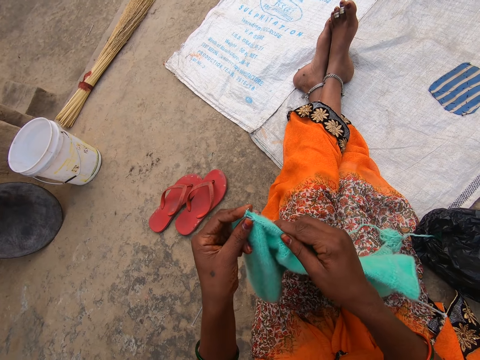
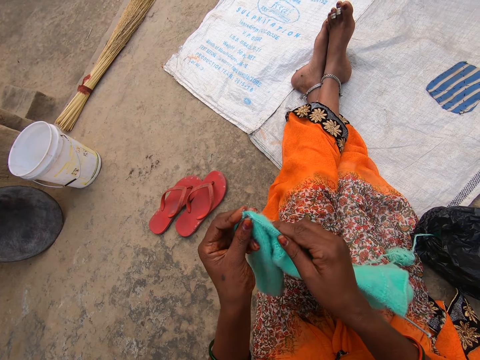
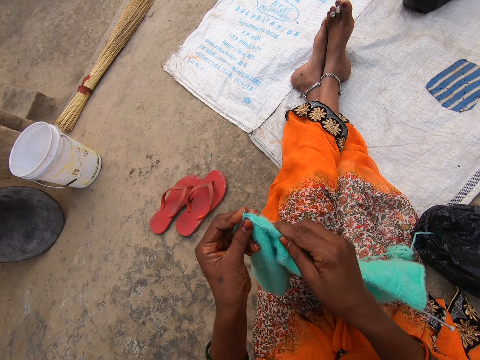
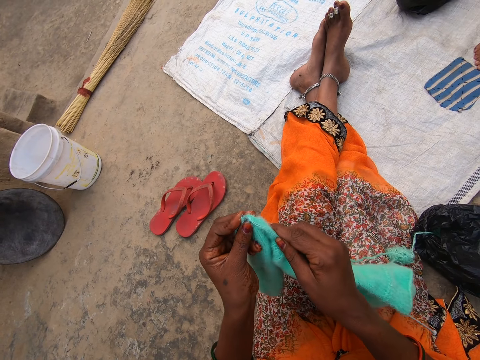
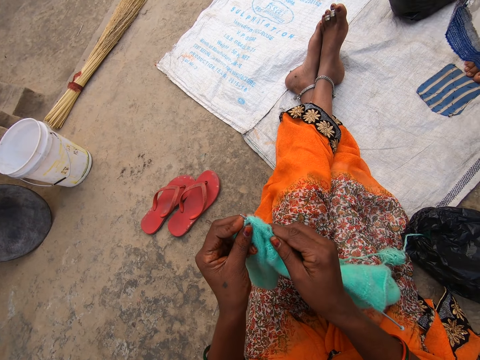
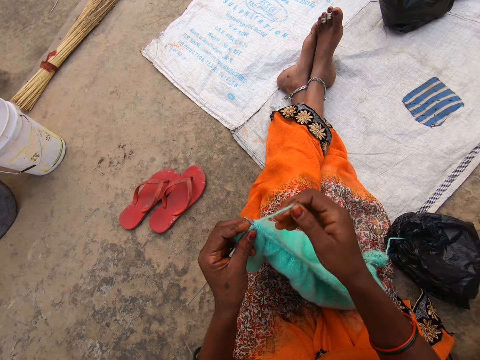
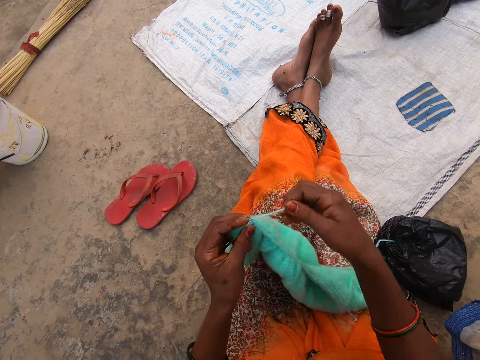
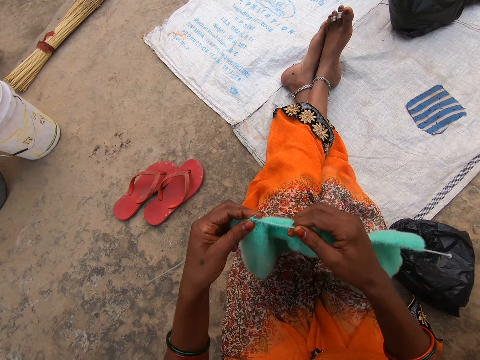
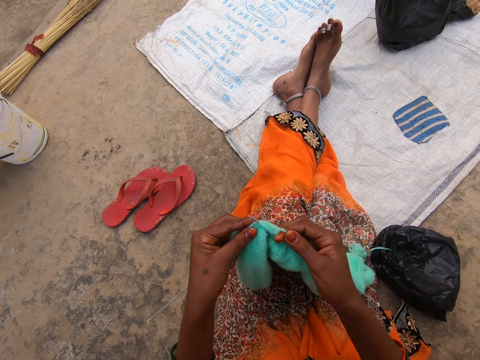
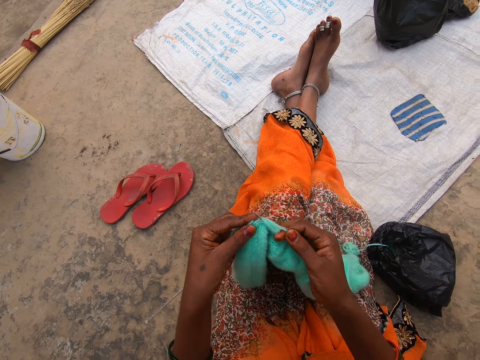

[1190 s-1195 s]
The camera wearer interacts with a girl.

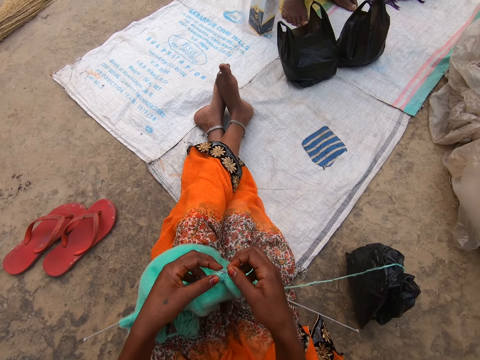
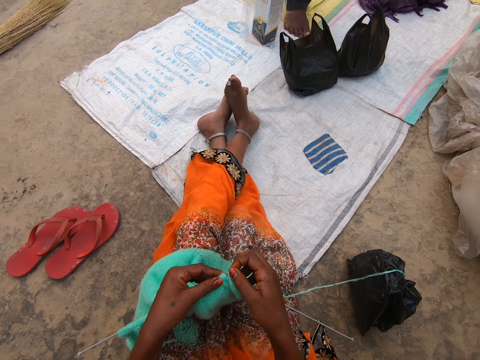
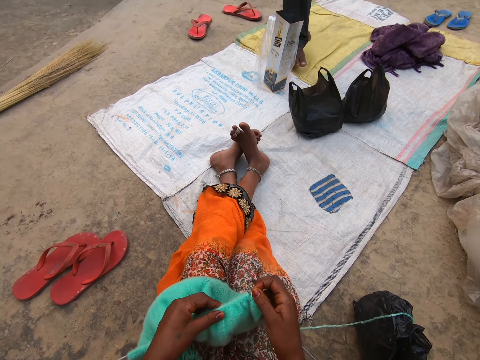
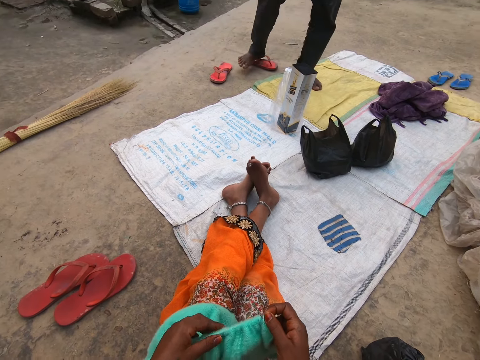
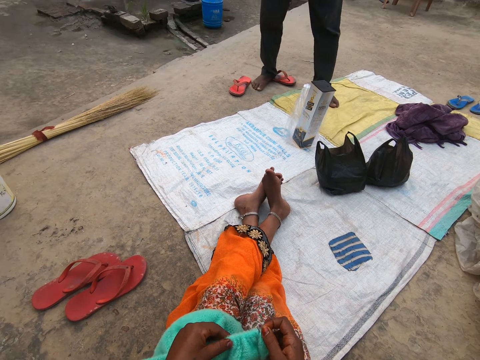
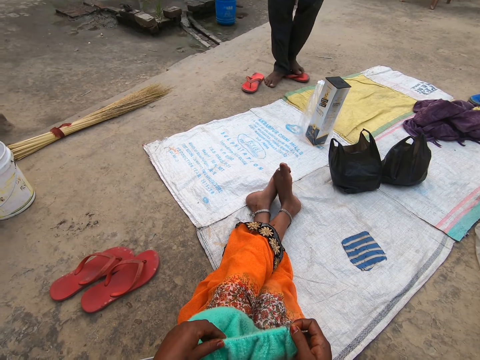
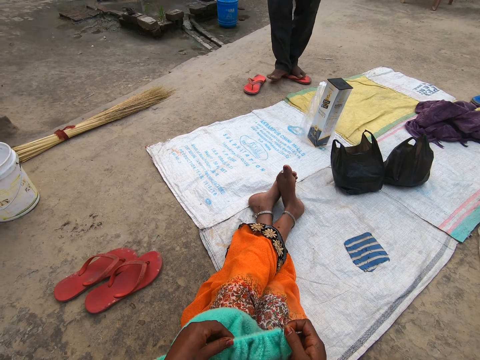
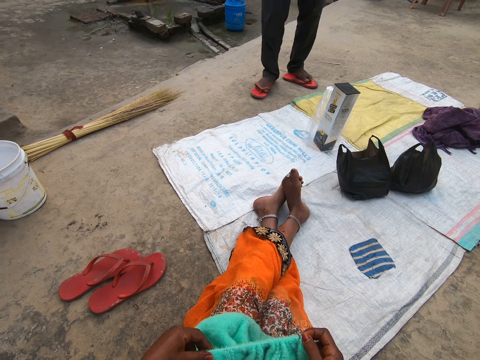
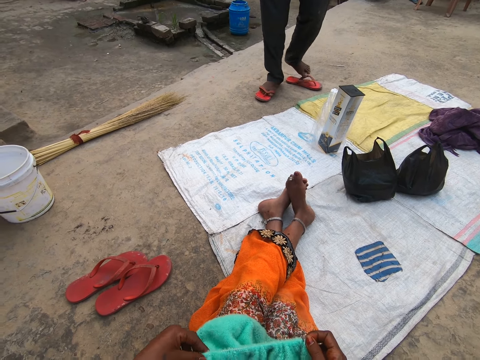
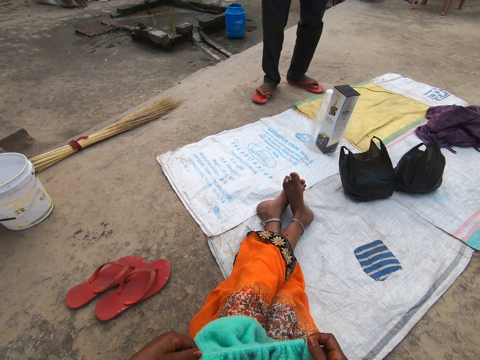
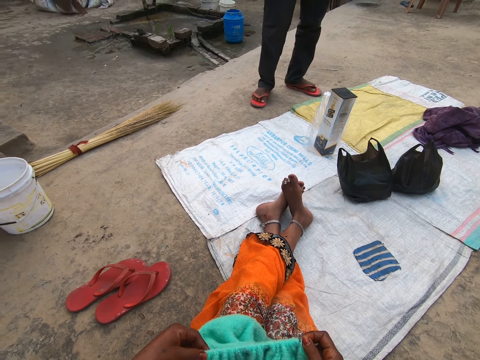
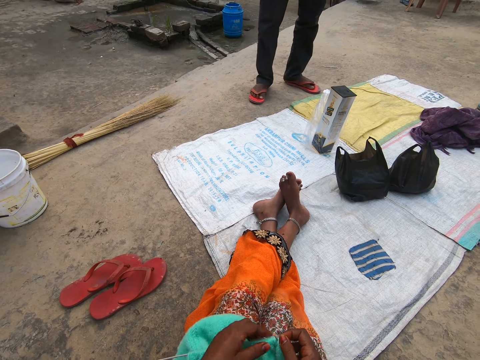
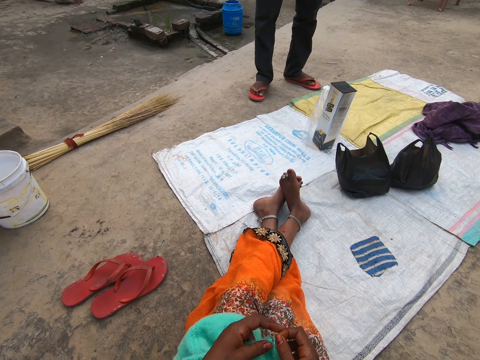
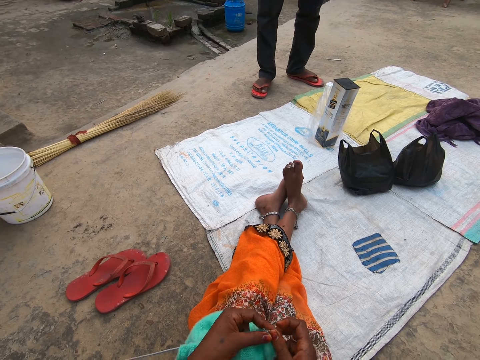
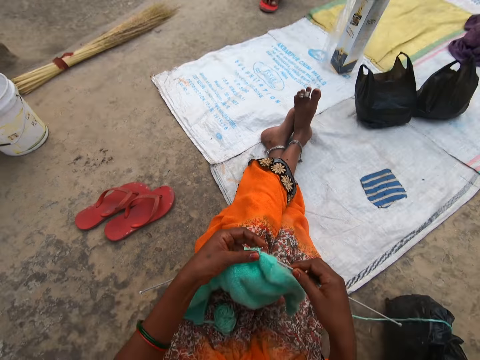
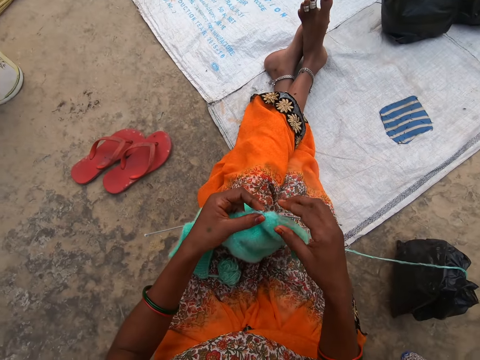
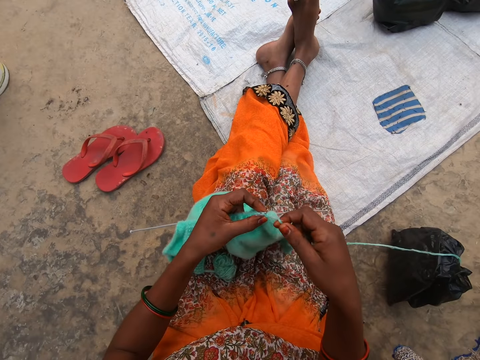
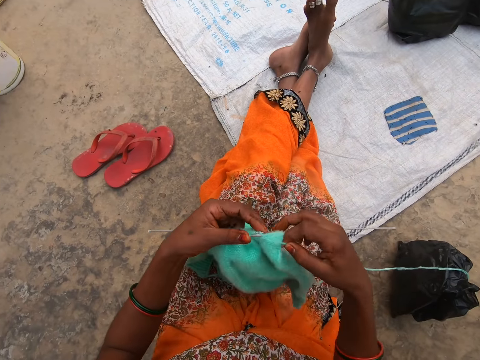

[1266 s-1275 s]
A woman stands in front of the camera wearer. A man puts on the slippers that are on the floor.

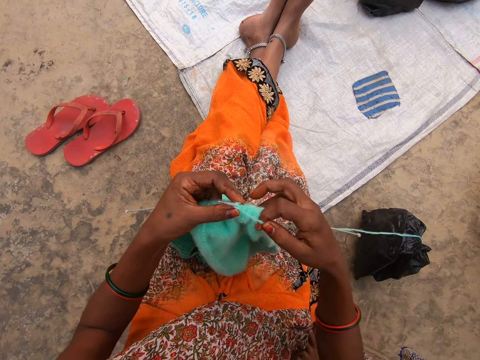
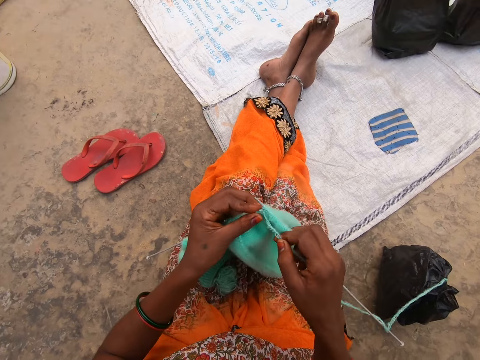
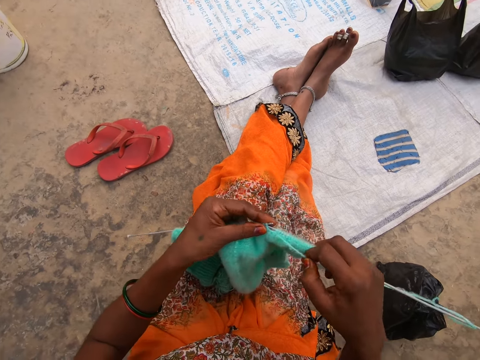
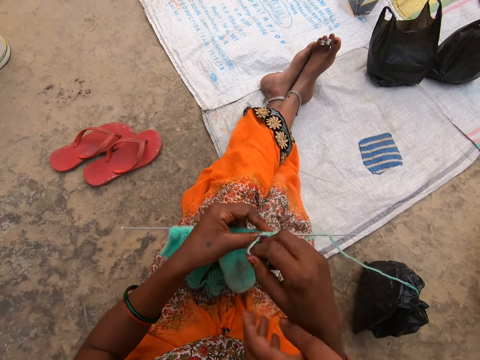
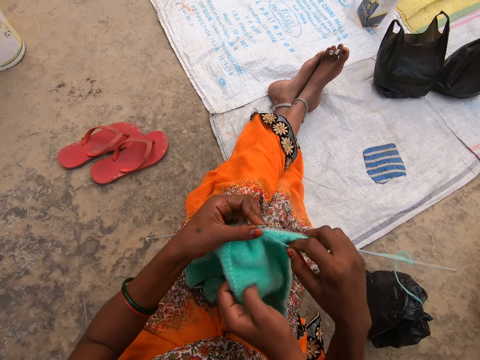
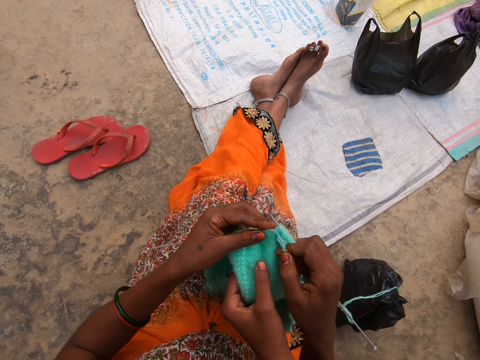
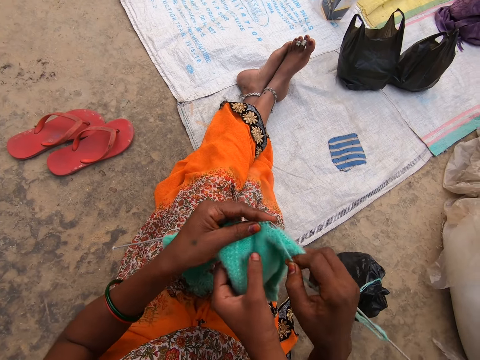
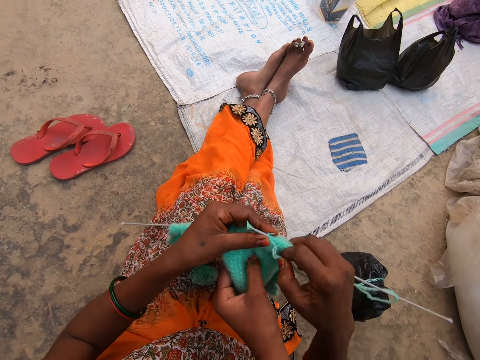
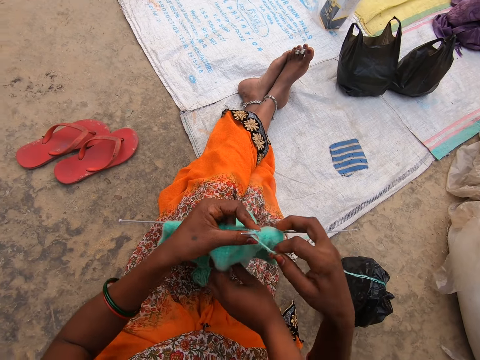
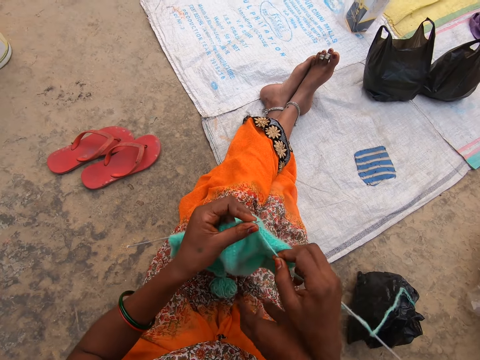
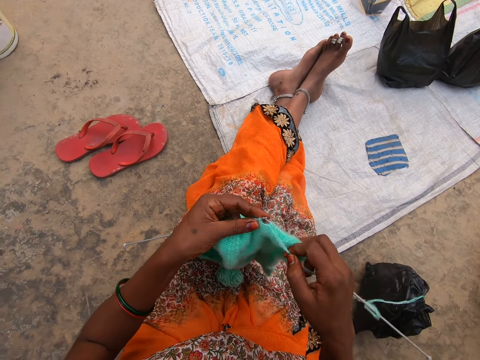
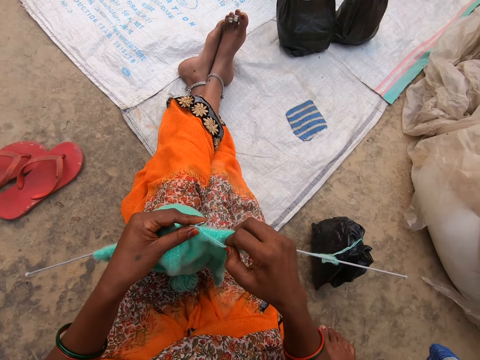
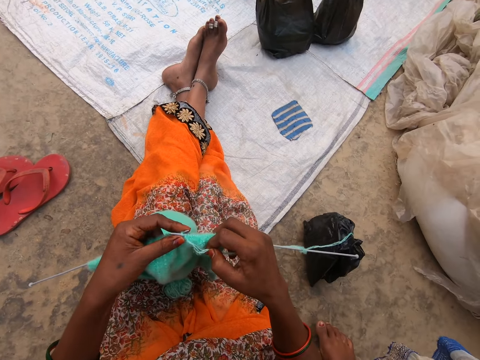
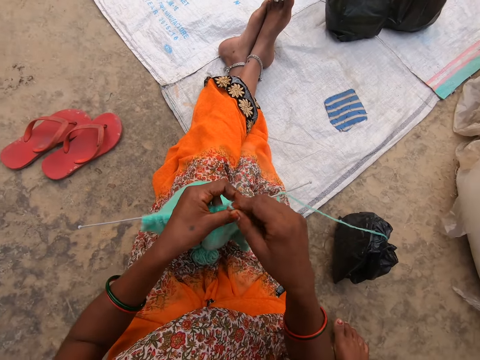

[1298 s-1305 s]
The girl holds the yarn with her left hand.
